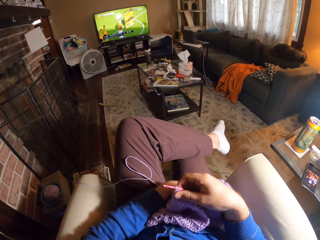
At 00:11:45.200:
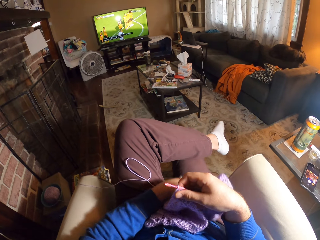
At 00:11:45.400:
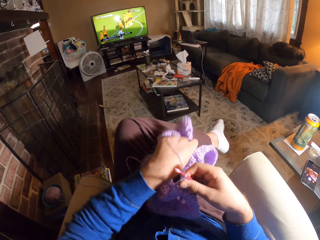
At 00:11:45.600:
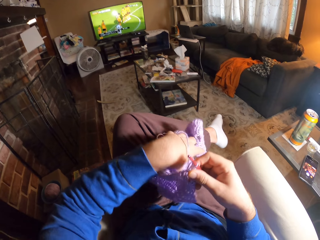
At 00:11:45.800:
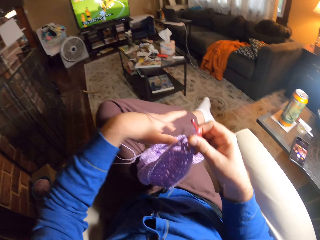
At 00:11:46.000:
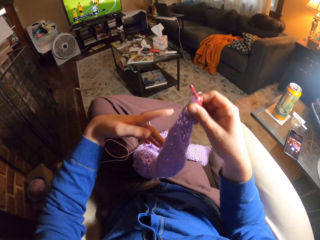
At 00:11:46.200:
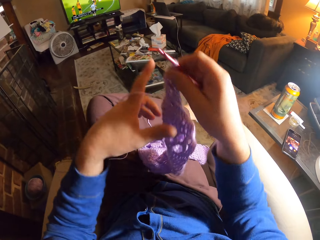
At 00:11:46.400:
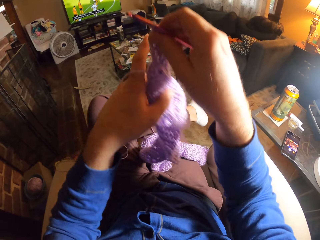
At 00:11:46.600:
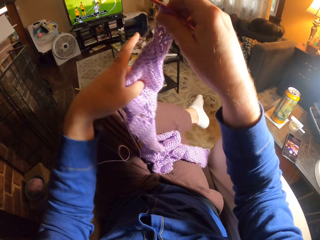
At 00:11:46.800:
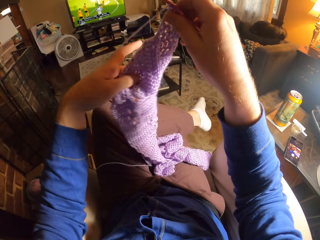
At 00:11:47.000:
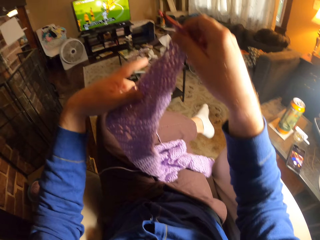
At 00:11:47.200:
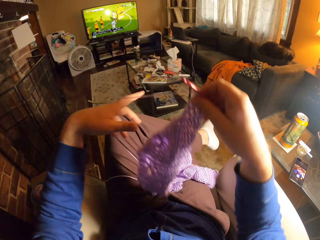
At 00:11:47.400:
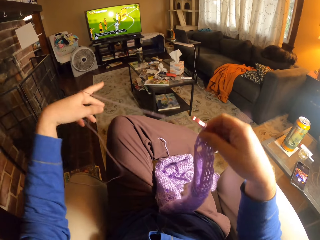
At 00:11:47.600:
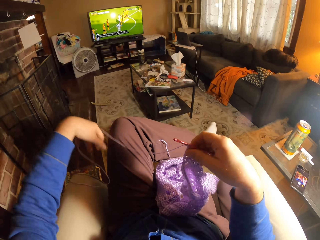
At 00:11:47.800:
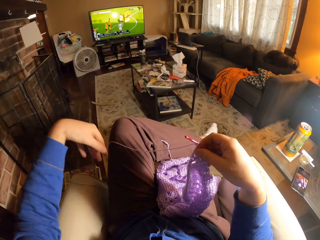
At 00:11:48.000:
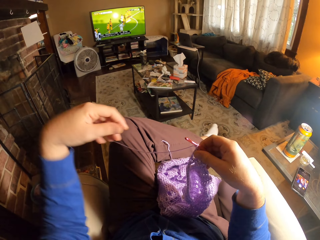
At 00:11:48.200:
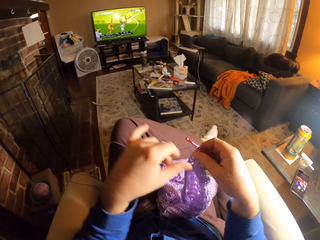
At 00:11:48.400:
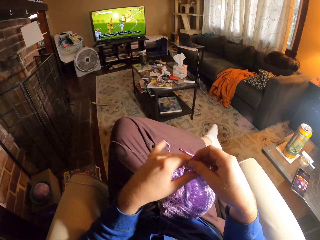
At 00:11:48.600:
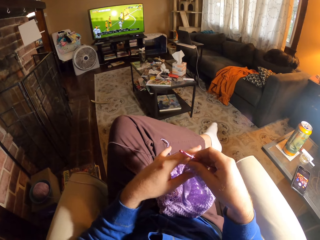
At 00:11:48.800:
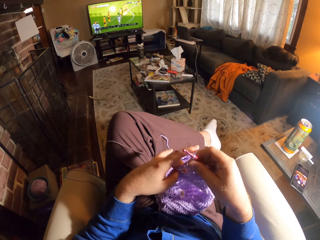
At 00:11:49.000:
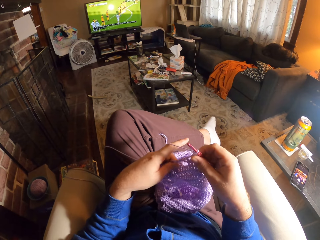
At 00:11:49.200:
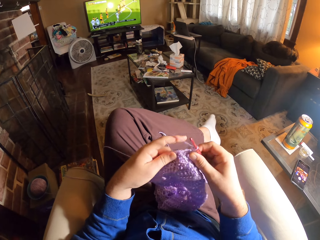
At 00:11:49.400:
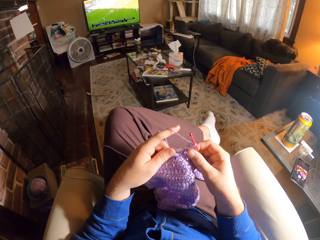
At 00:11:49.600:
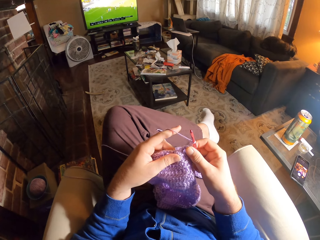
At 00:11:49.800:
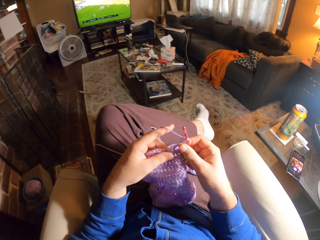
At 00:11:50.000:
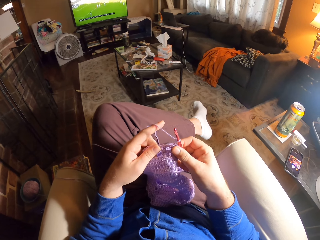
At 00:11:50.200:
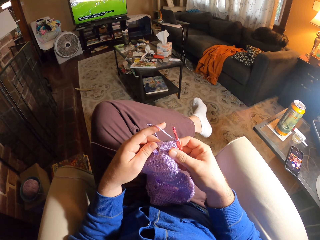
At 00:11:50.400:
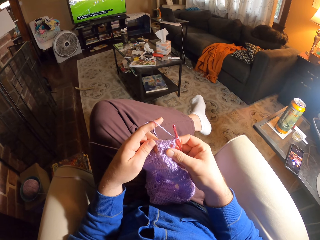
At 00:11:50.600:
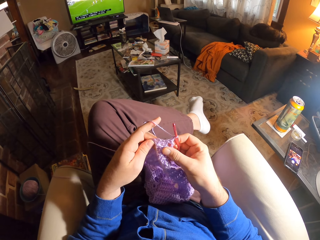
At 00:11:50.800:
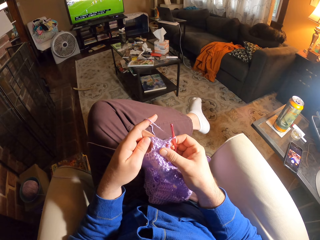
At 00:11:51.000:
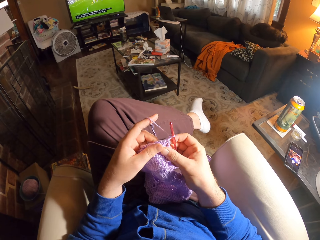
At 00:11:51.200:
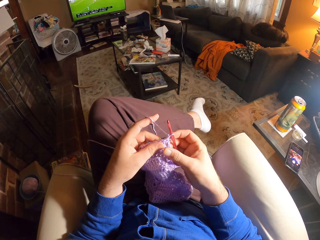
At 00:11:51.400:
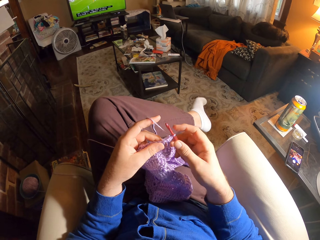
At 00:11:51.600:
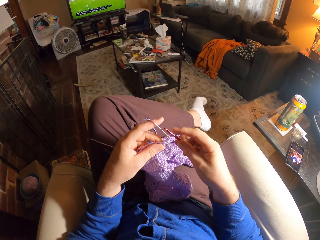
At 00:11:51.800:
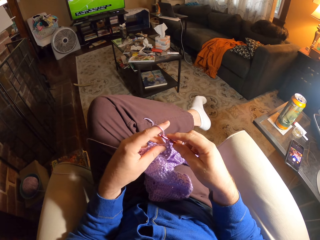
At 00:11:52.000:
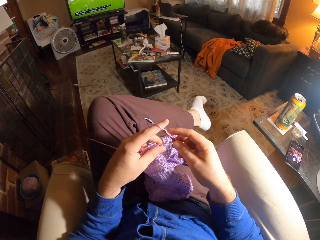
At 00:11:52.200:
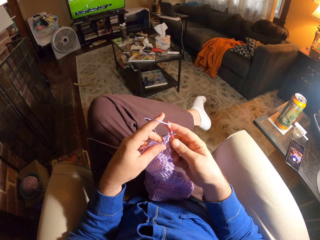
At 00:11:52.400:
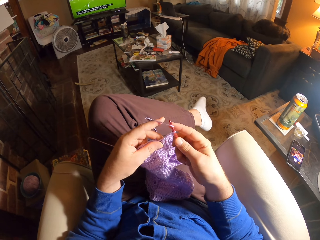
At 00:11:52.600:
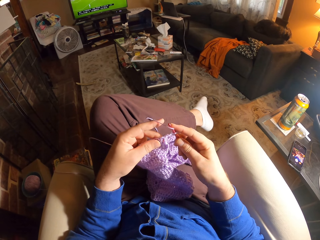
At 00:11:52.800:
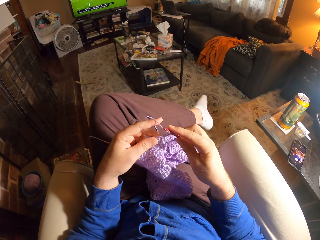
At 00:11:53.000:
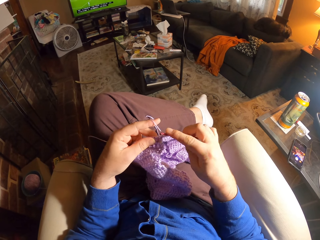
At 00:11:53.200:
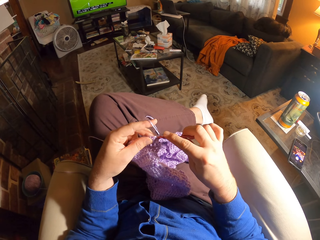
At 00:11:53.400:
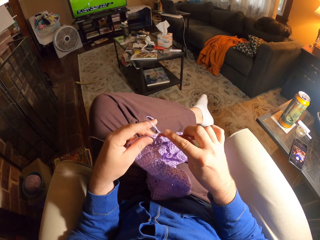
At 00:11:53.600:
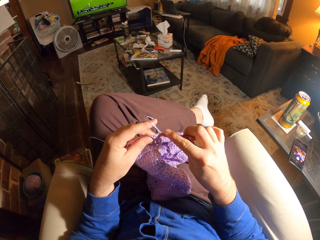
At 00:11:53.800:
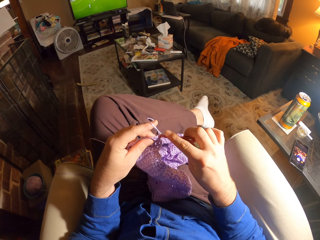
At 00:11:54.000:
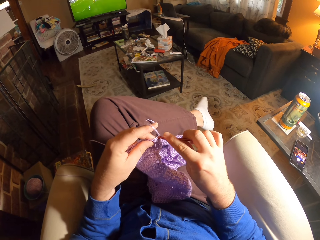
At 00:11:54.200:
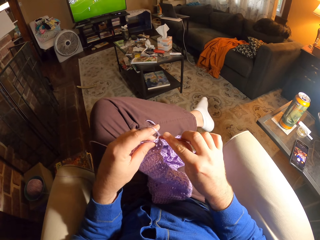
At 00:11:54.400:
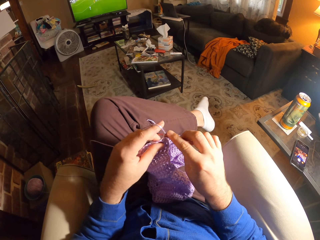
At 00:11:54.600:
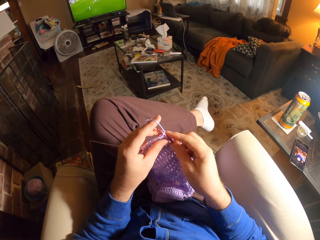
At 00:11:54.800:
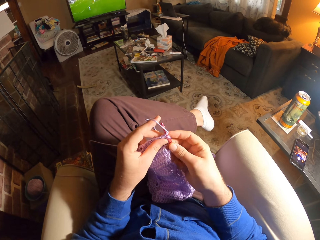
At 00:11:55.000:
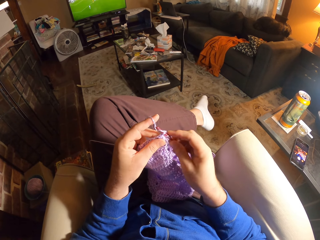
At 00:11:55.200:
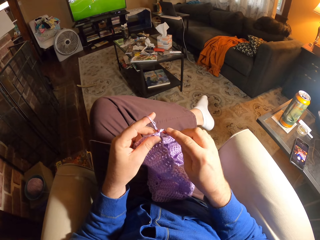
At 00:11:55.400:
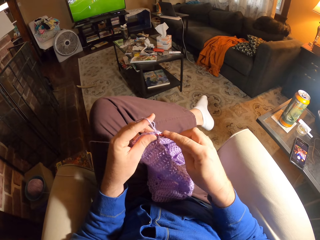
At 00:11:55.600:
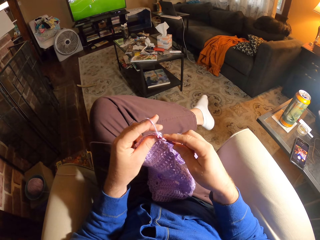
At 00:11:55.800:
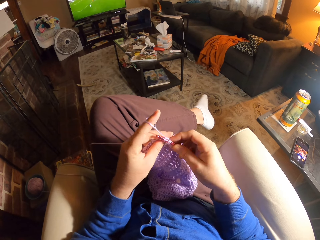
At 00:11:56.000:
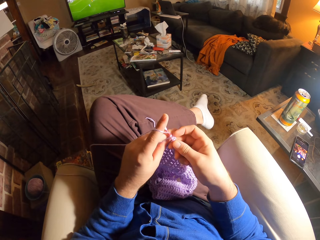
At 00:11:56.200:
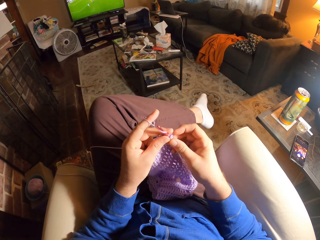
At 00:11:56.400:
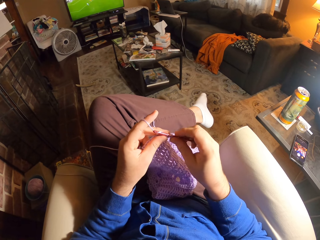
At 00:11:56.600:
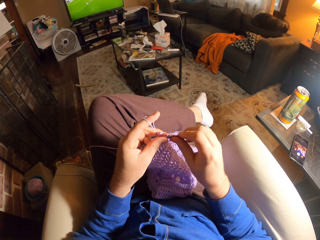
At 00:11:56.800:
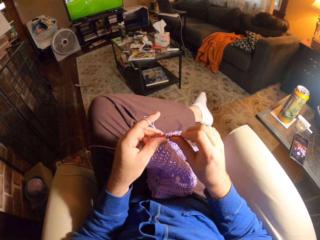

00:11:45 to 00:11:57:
The camera wearer lets go of the wool. She holds the crocheted wool with her hand. She inspects the crocheted wool. She crochets the wool with the crochet needle.

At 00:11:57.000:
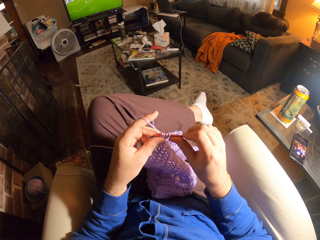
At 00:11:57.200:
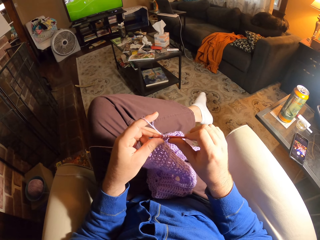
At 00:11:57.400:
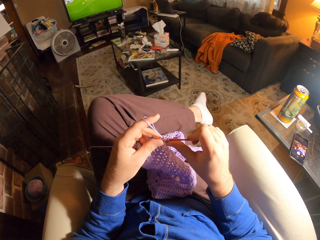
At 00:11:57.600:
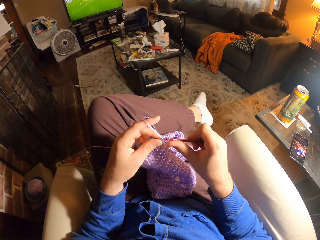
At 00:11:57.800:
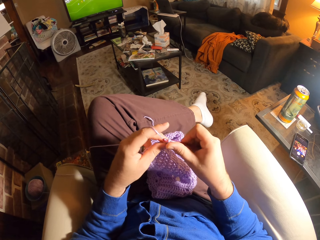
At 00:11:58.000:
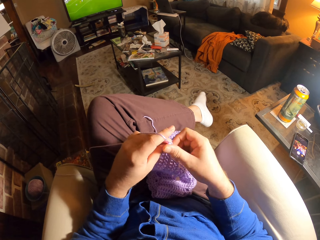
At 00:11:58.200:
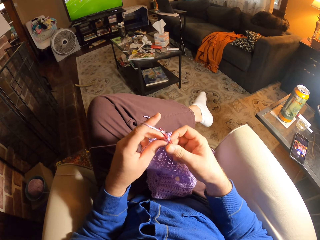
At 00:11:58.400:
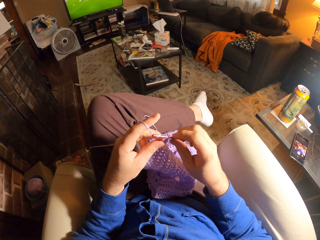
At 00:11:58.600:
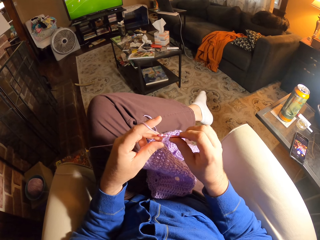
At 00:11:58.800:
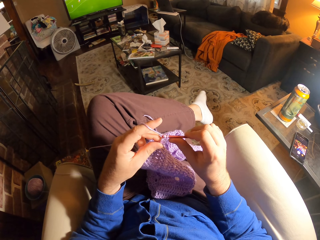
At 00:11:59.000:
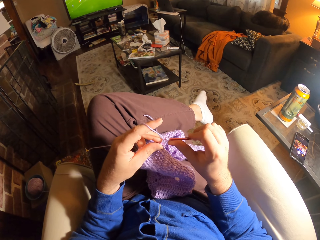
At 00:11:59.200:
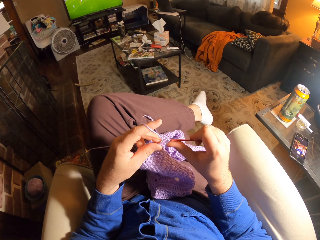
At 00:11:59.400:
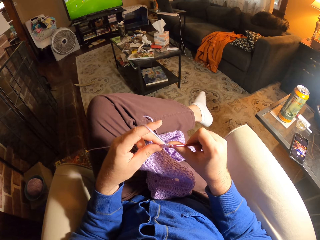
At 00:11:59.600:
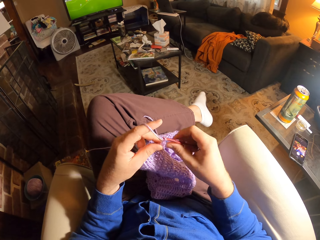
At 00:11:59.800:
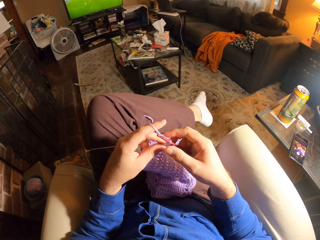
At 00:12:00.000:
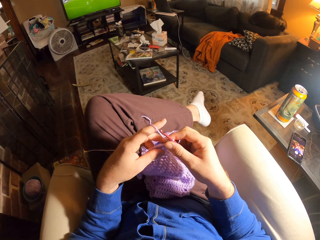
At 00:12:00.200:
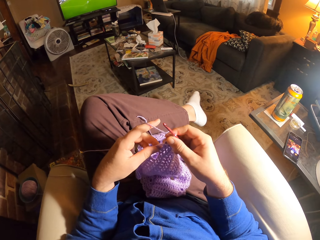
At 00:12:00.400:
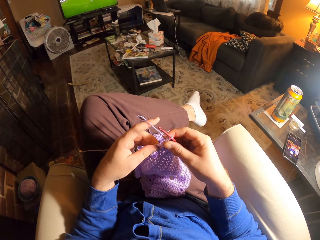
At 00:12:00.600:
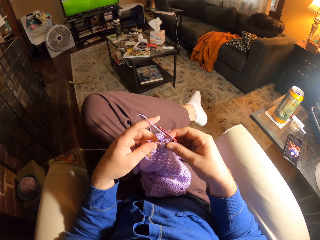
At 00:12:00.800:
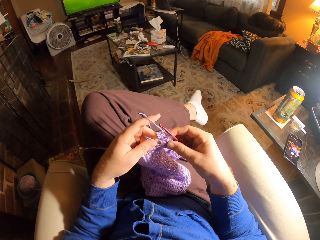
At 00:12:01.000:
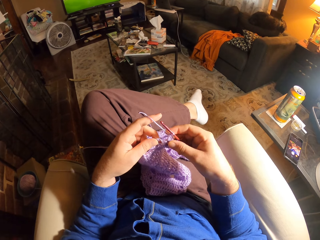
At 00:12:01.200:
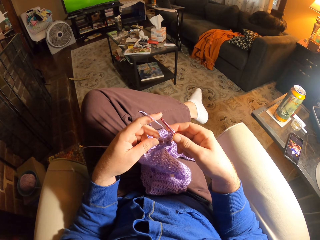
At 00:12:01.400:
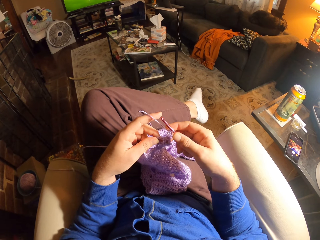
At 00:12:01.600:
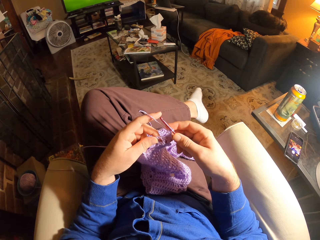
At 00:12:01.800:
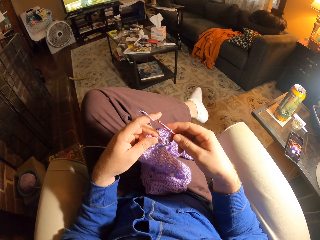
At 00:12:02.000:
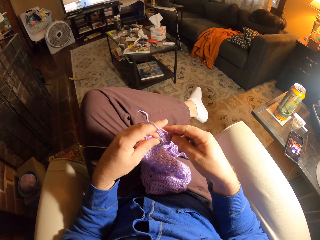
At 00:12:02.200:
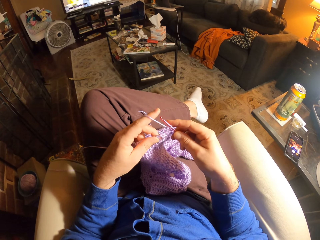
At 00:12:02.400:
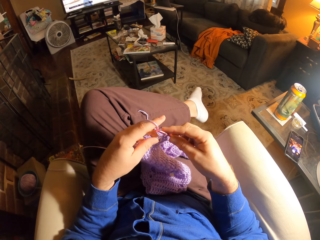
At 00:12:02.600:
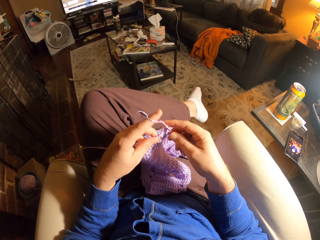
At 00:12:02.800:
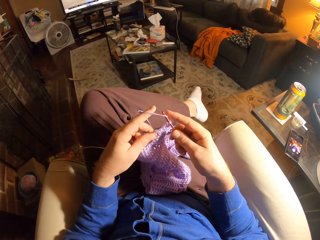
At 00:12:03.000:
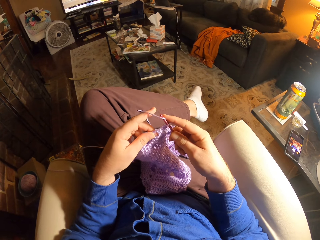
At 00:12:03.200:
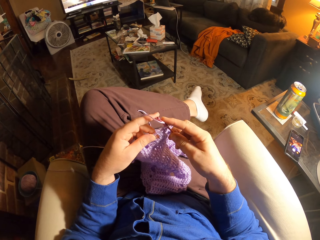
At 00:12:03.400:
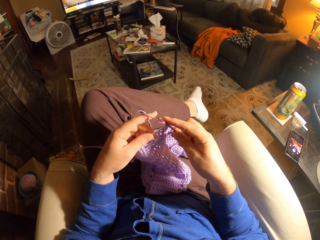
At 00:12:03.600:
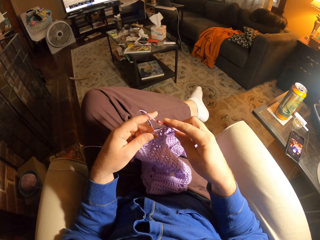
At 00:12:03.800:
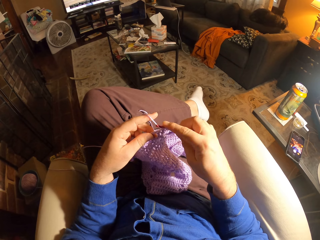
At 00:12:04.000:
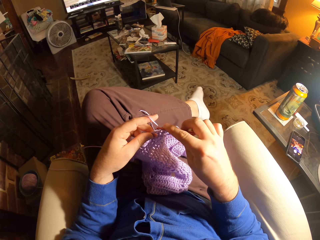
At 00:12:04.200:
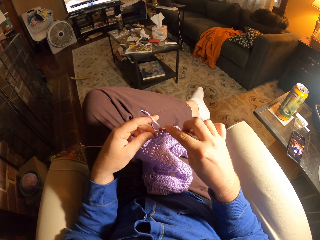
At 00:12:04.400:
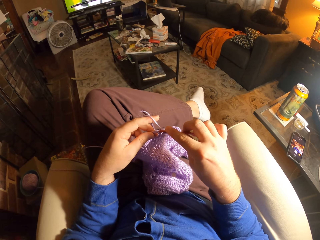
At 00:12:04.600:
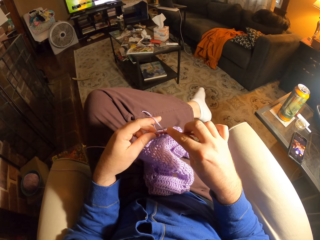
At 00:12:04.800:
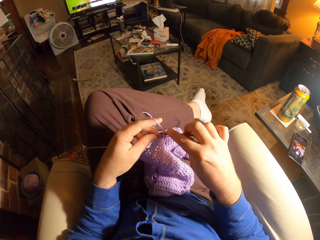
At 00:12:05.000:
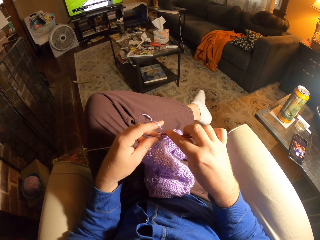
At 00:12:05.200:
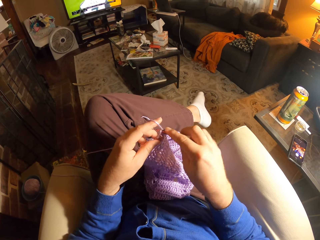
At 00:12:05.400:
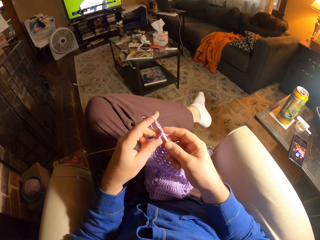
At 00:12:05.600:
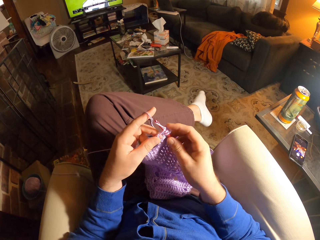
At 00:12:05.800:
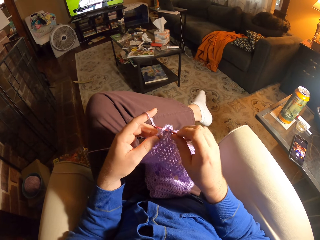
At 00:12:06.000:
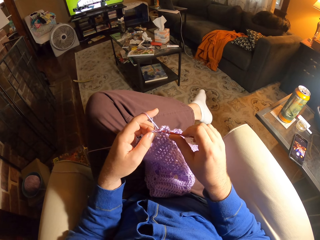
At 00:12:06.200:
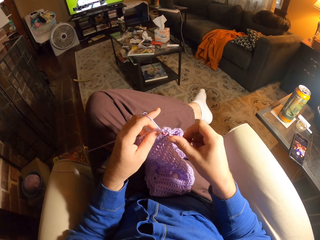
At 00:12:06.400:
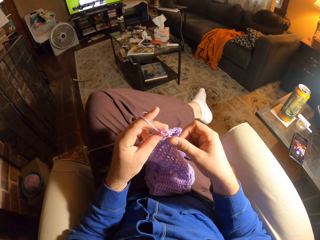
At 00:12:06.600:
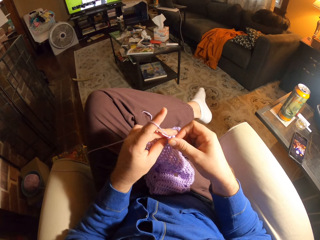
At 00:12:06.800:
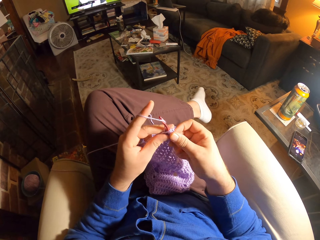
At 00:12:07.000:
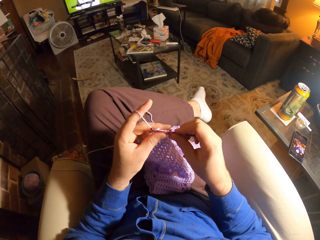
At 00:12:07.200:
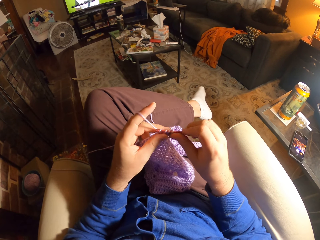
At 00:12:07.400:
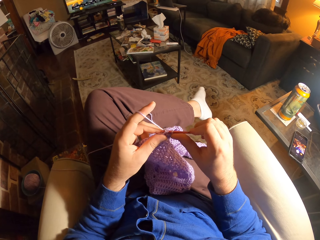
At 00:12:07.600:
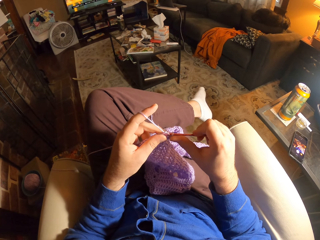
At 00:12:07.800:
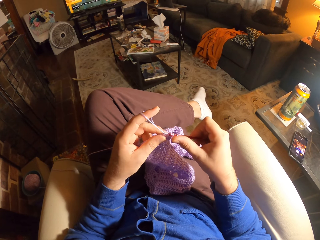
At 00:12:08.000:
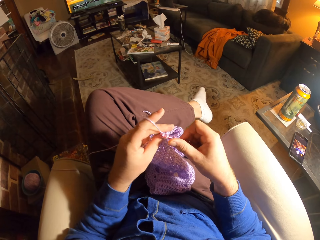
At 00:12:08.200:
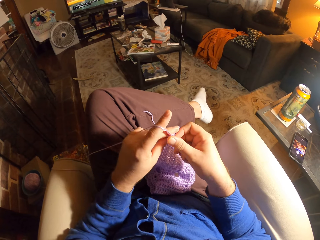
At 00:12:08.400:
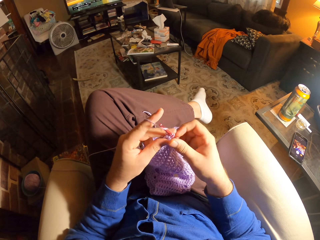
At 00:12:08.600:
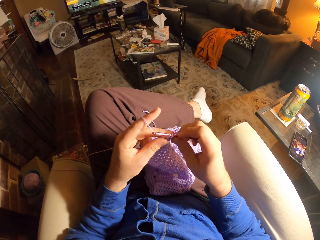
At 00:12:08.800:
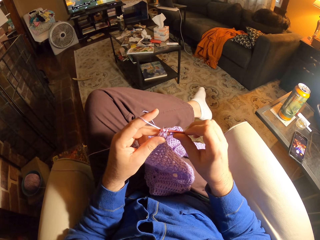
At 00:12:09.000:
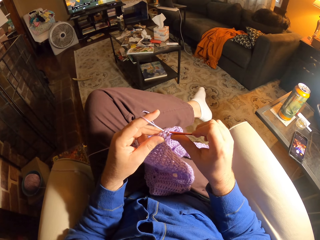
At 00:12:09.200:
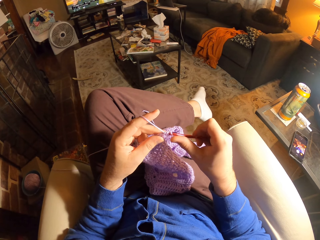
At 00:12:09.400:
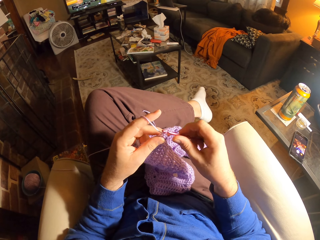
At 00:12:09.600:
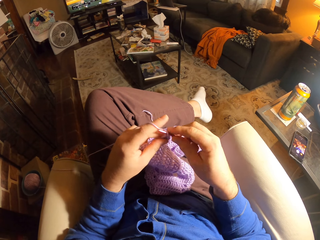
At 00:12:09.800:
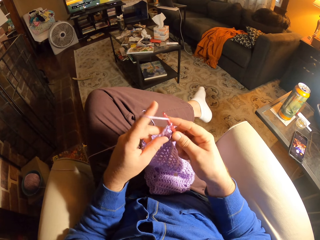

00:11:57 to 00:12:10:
The camera wearer inspects the crocheted wool. They crochet the wool with the crochet needle.